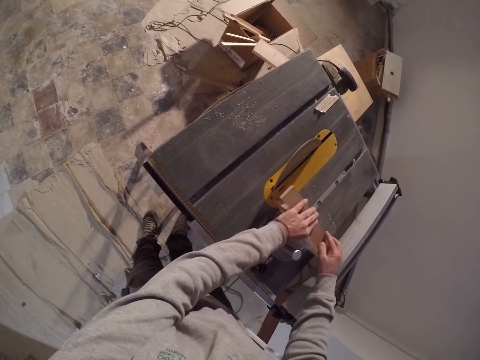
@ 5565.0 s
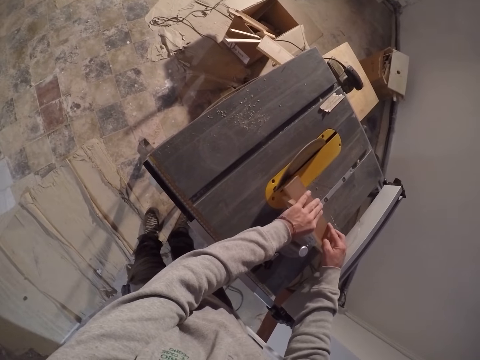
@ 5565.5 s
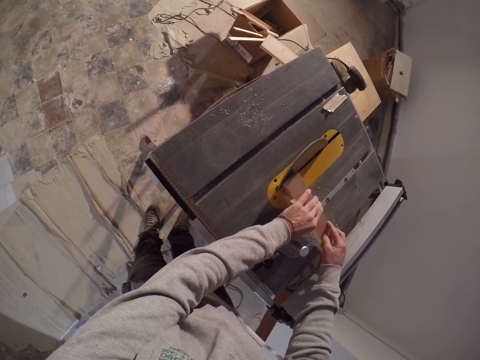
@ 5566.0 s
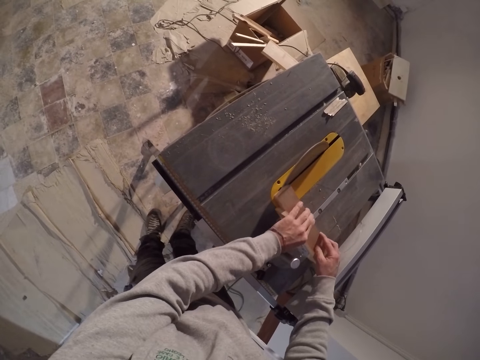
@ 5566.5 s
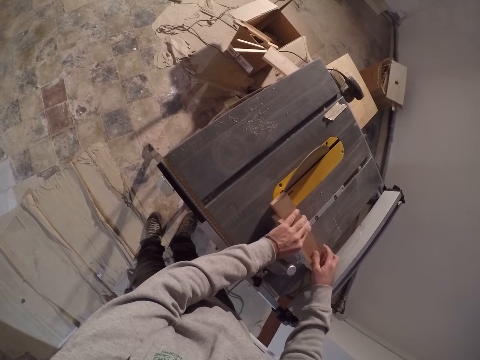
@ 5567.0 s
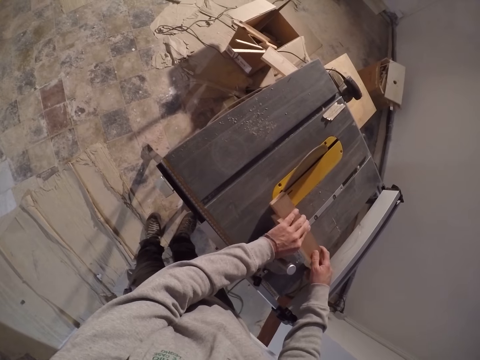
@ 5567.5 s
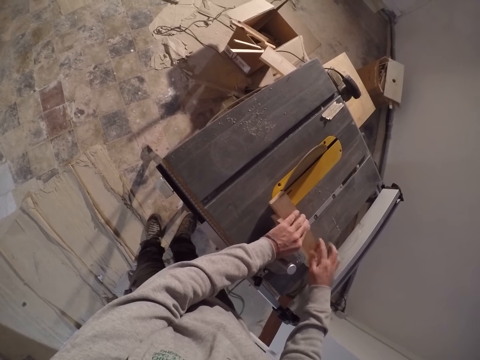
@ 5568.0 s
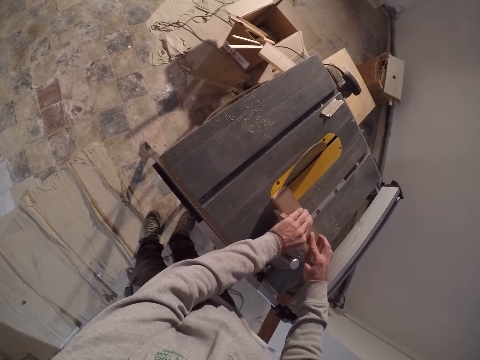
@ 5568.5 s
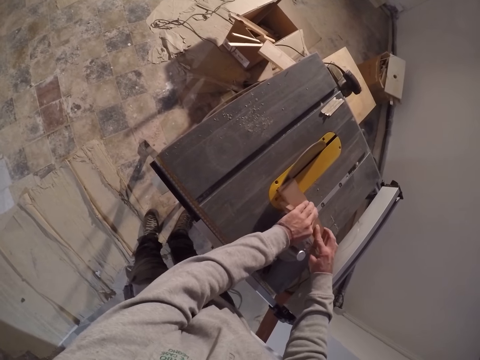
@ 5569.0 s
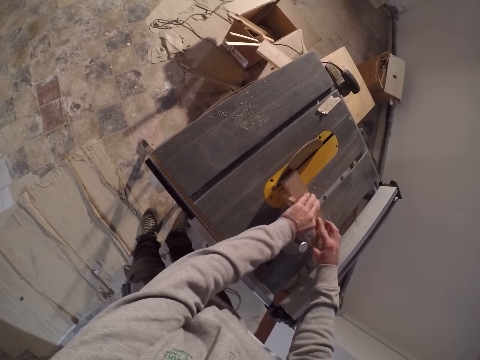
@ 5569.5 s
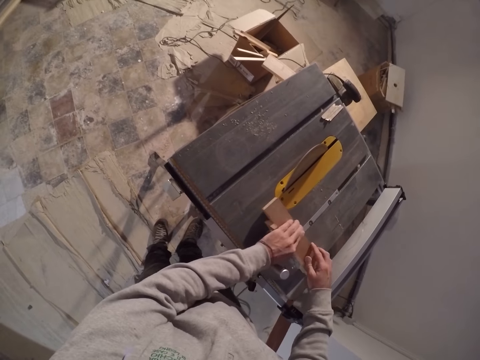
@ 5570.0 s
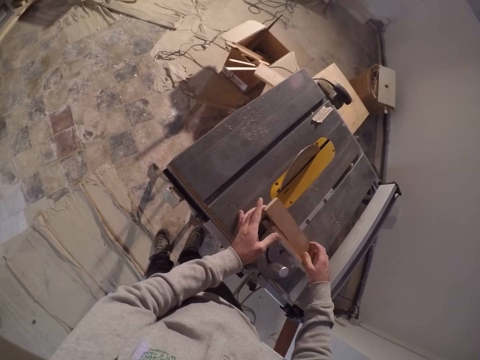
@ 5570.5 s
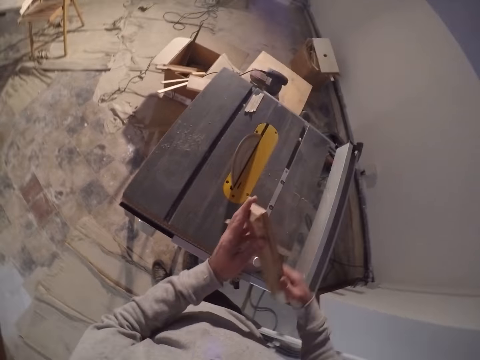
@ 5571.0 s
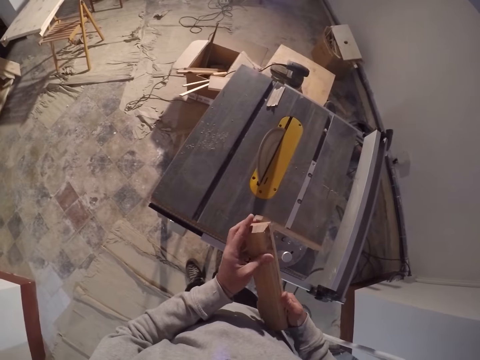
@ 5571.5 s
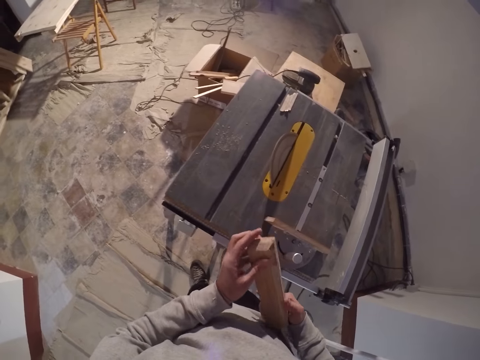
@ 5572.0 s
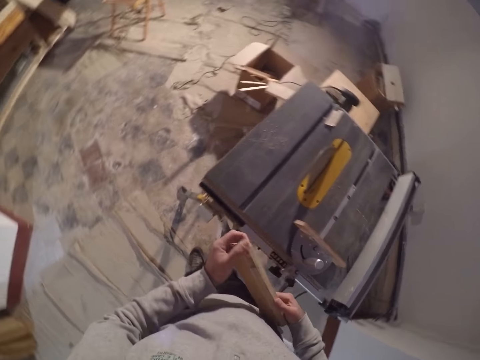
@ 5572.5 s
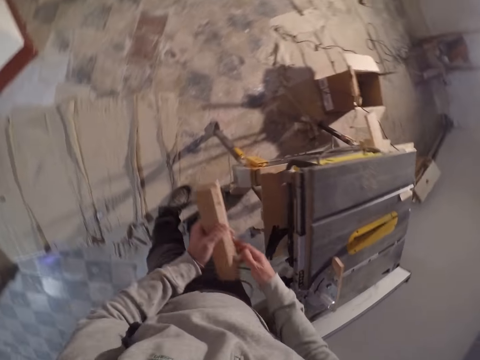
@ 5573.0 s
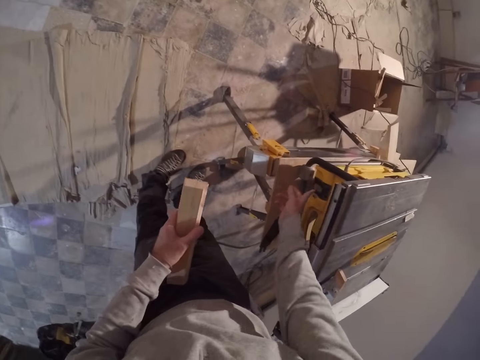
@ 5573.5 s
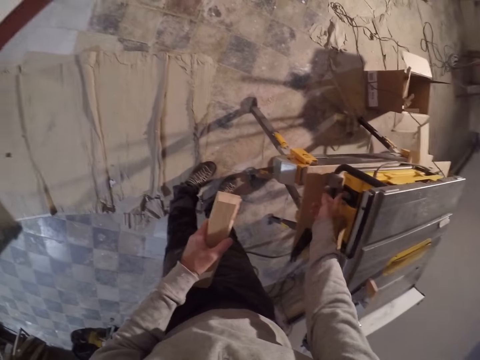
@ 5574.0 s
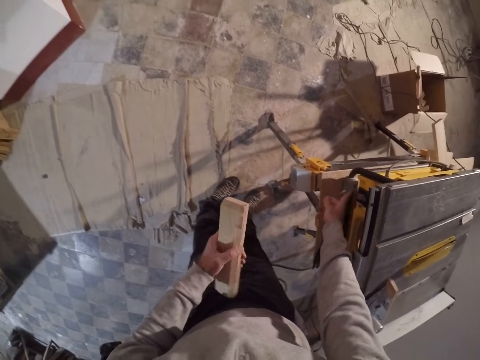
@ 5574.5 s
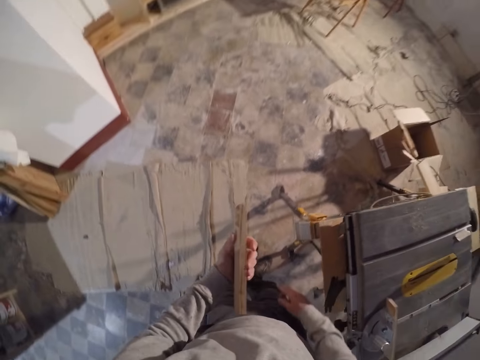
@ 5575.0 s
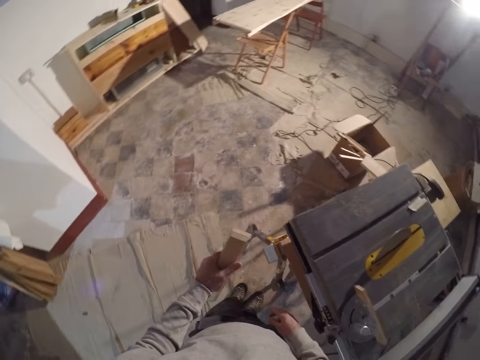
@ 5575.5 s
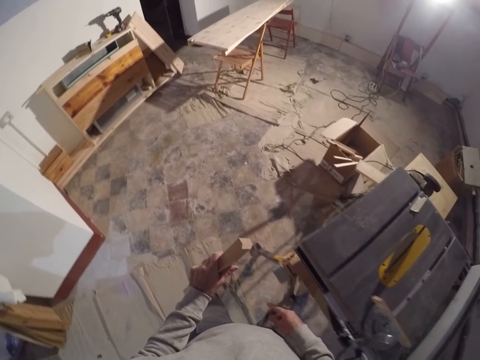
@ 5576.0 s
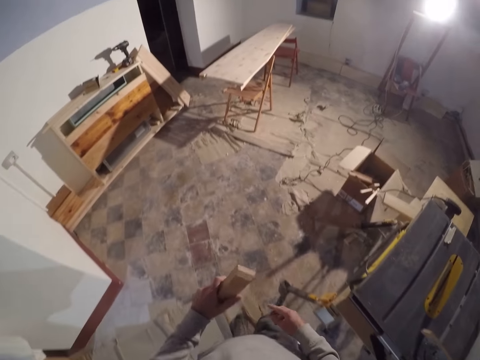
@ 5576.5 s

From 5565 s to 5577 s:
The camera wearer takes the wood. He moves the piece of wood on the saw board with both hands. He moves the wood on the wood cutter. He presses the switch under the saw board with his left hand.

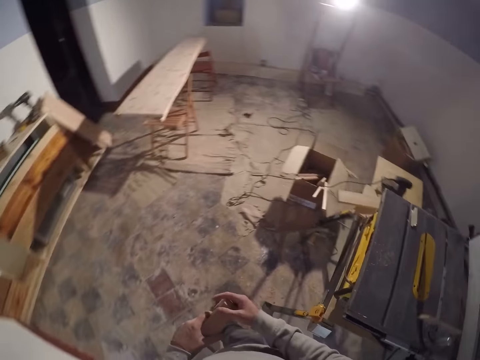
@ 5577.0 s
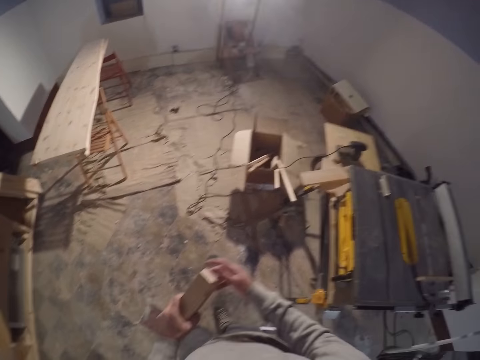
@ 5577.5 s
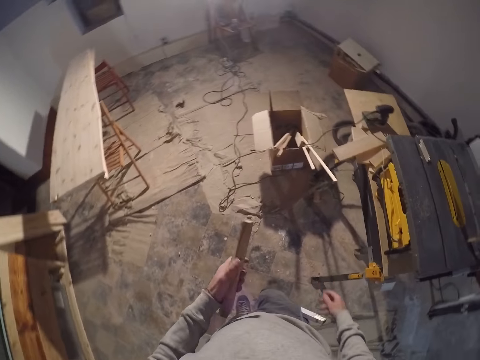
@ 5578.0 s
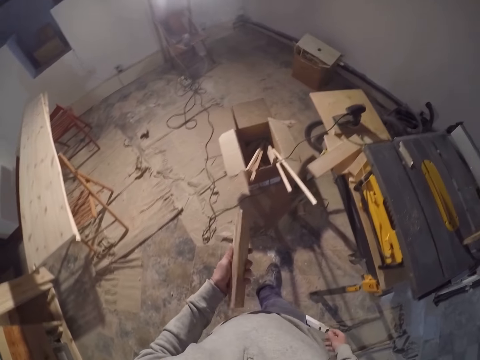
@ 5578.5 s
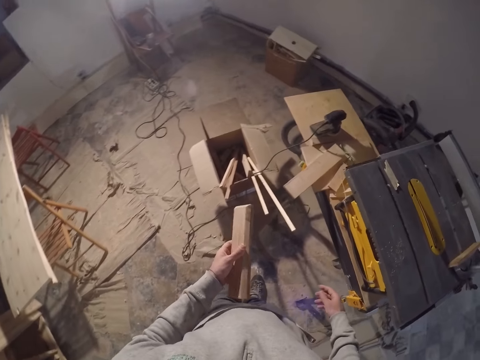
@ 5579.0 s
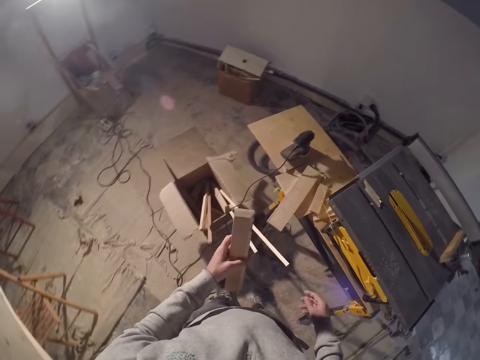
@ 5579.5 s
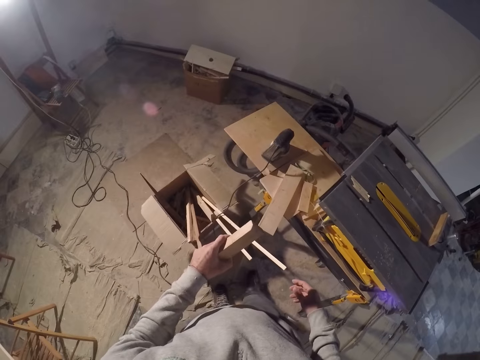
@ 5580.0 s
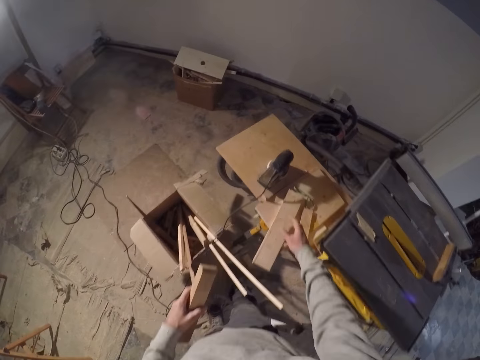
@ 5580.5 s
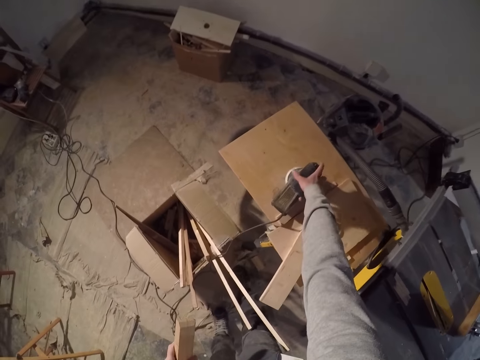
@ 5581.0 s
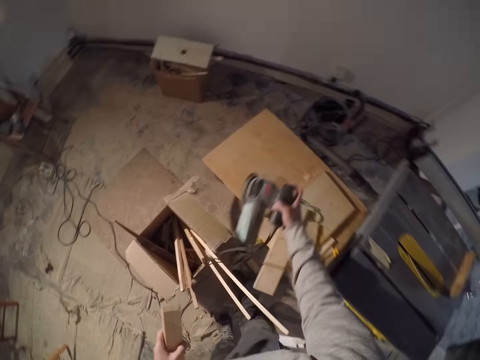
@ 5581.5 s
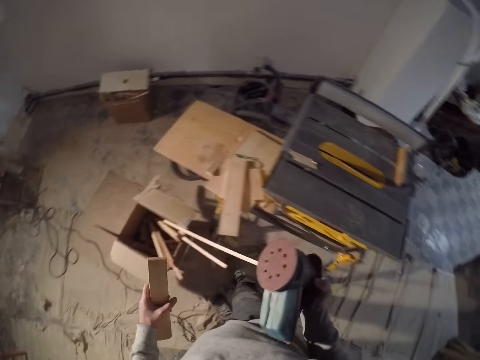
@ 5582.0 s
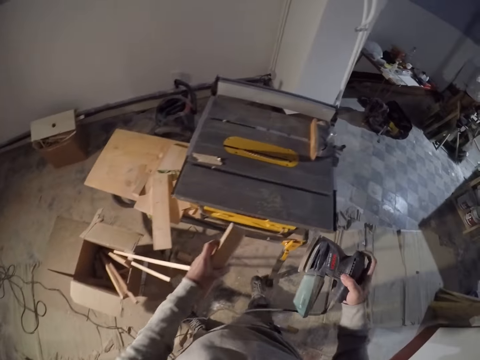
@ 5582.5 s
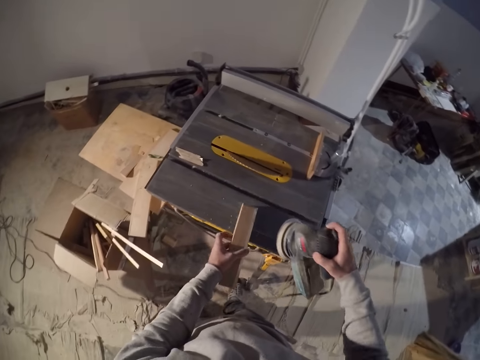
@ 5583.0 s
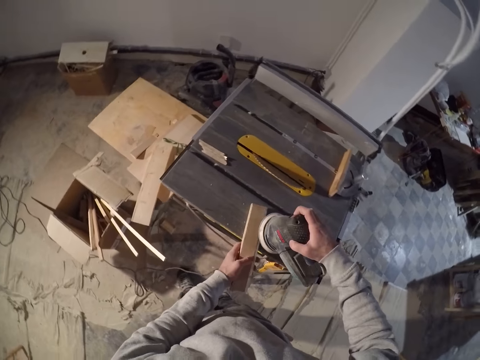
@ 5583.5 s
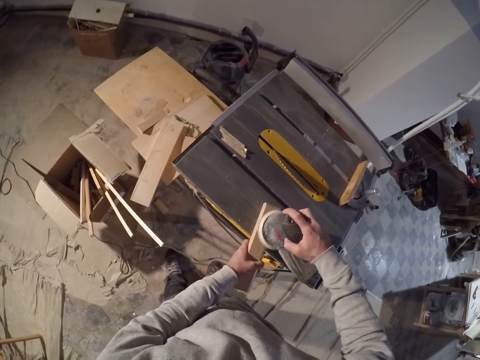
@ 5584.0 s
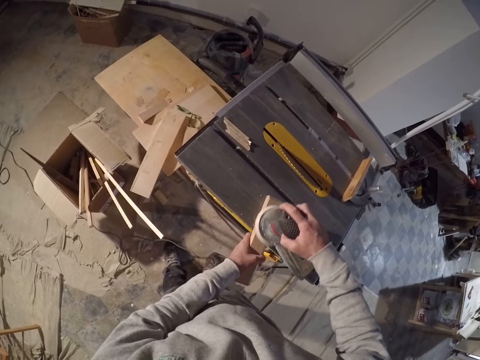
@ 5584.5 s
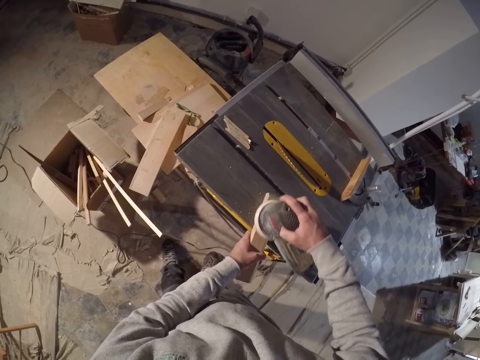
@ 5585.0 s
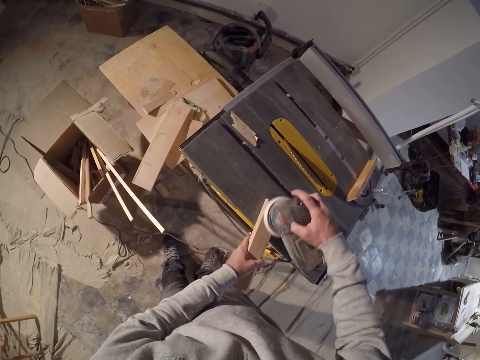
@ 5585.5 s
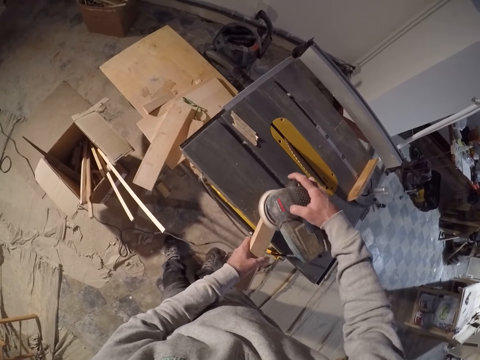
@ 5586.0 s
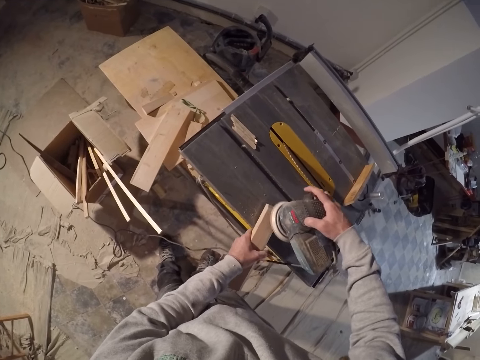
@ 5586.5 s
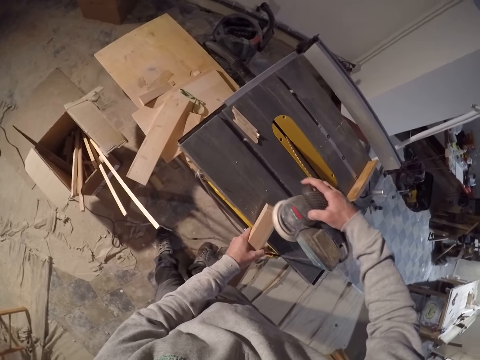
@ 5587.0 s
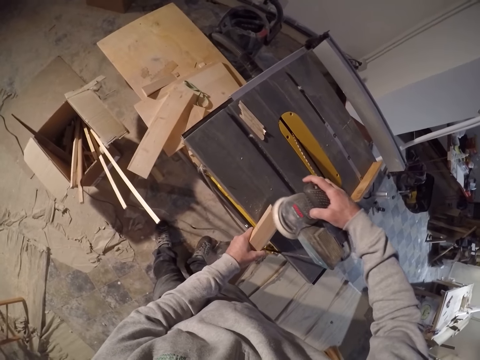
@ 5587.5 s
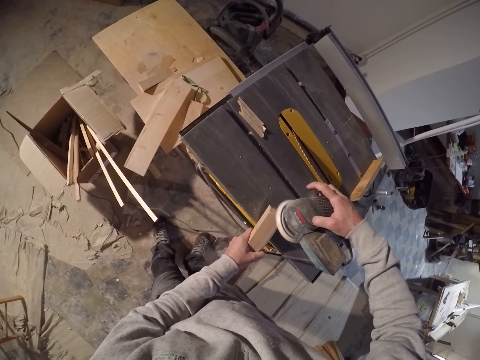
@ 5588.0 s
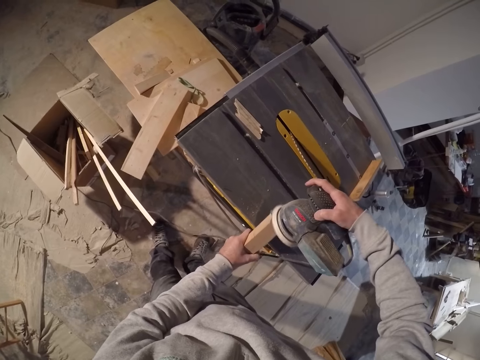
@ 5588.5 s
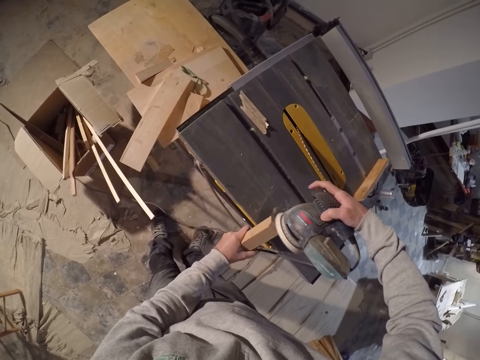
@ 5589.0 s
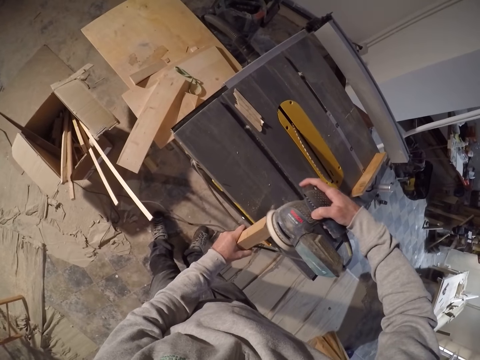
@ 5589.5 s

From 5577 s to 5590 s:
The camera wearer holds the wood. He takes a polisher on the table with his right hand. He places the piece of wood in his left hand on the saw board. He polishes the piece of wood in his left hand with the polisher in his right hand.

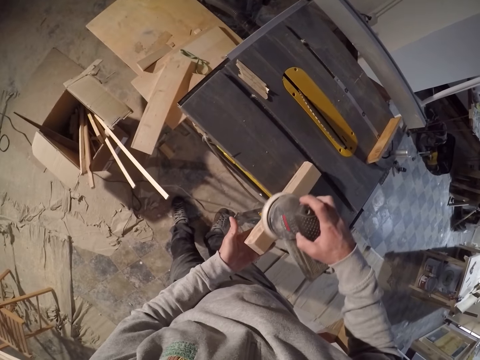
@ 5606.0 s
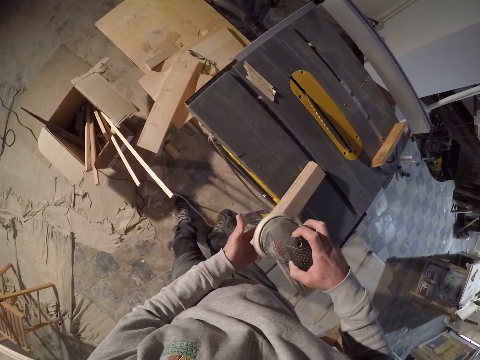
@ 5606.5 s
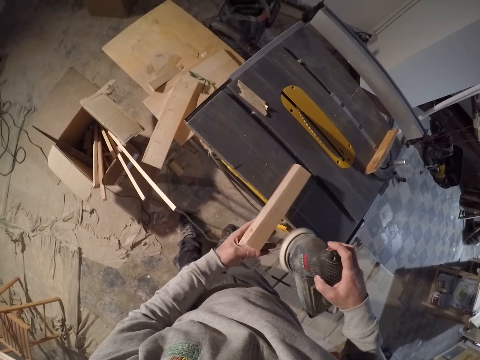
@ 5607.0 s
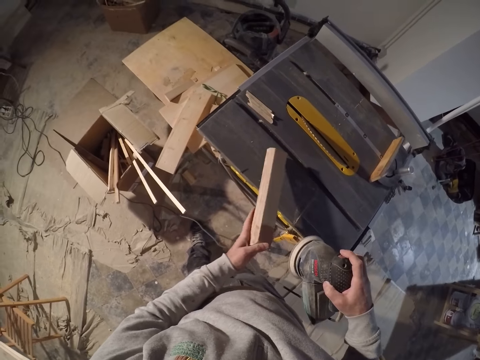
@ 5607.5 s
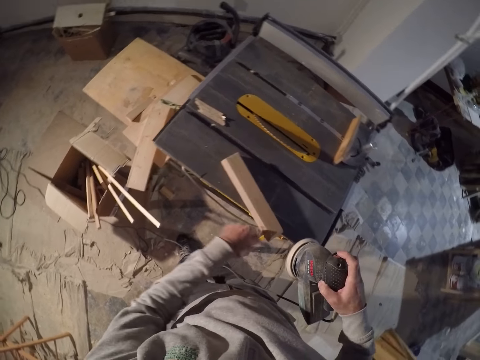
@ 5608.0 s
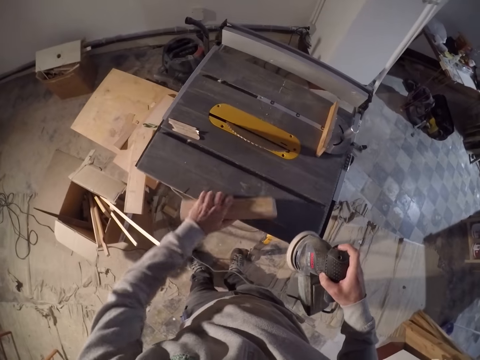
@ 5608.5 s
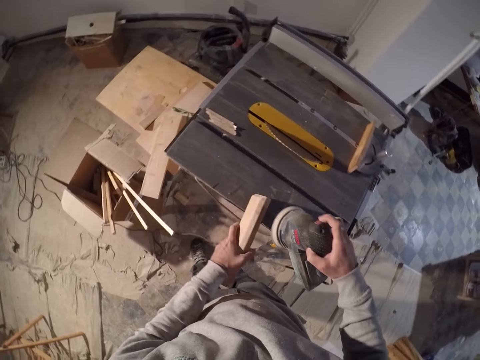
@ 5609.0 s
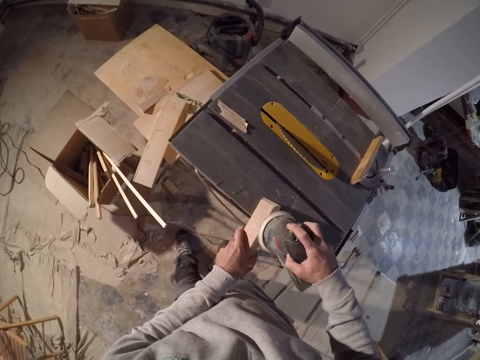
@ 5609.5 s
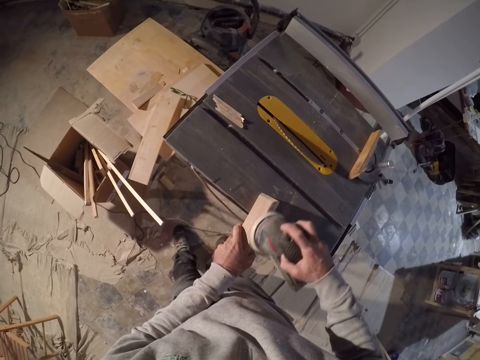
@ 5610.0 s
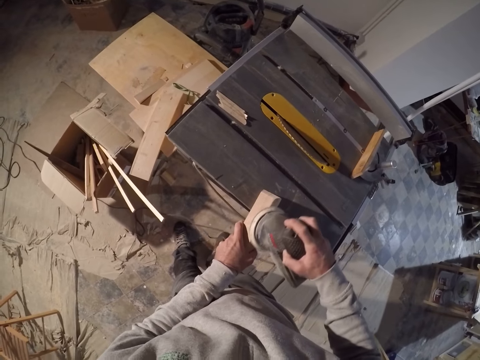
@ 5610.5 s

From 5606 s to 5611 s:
The camera wearer adjusts the wood on the table saw with his left hand. He turns the piece of wood. He smoothens the wood on the table saw with the rotary tool in his right hand.
